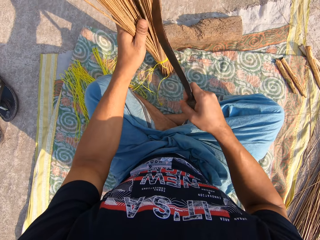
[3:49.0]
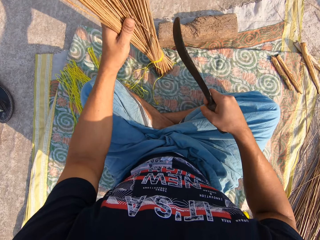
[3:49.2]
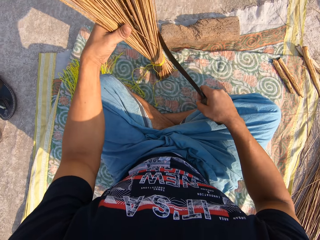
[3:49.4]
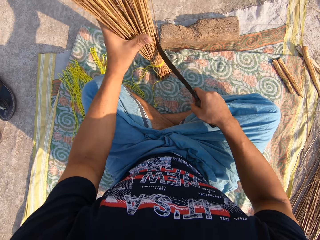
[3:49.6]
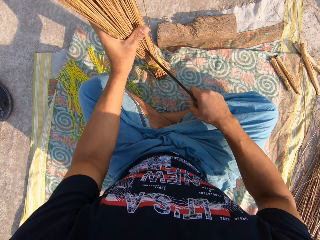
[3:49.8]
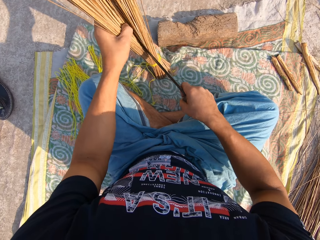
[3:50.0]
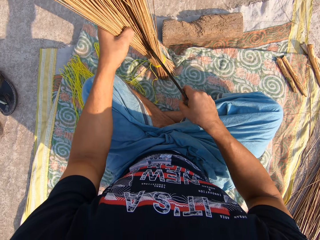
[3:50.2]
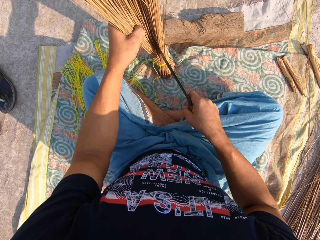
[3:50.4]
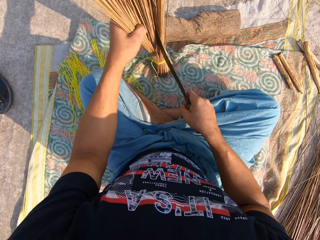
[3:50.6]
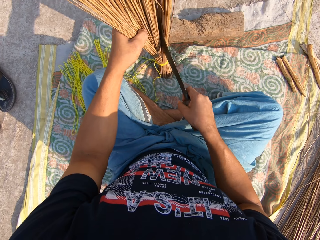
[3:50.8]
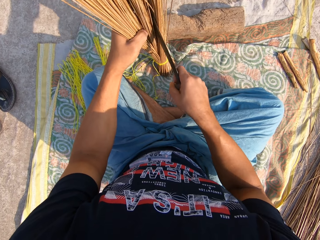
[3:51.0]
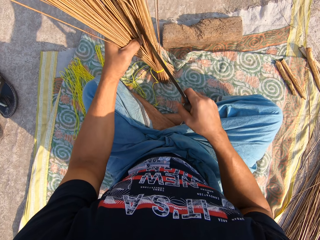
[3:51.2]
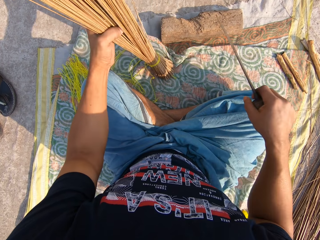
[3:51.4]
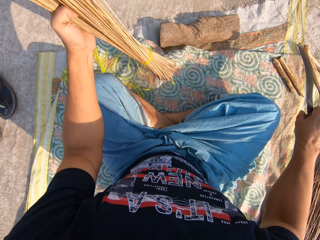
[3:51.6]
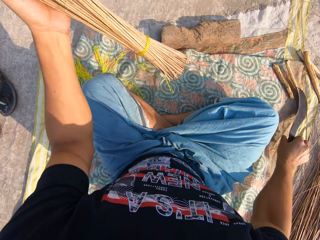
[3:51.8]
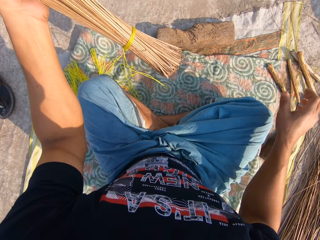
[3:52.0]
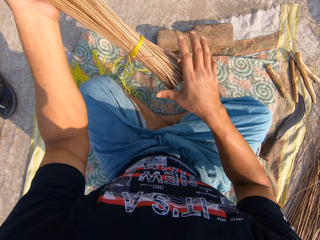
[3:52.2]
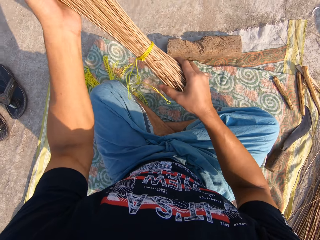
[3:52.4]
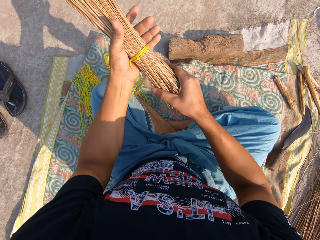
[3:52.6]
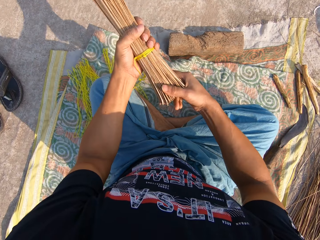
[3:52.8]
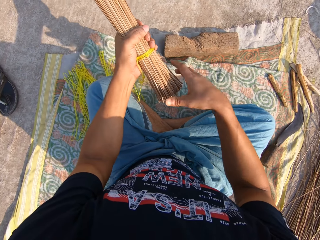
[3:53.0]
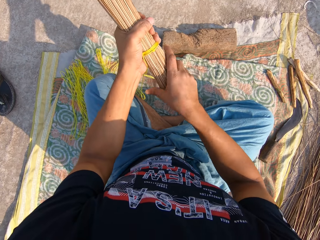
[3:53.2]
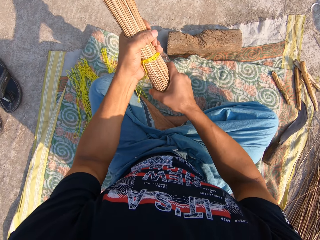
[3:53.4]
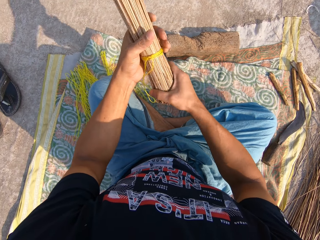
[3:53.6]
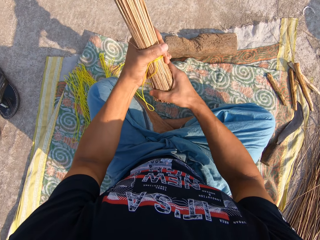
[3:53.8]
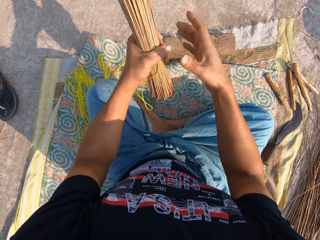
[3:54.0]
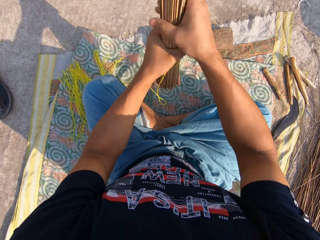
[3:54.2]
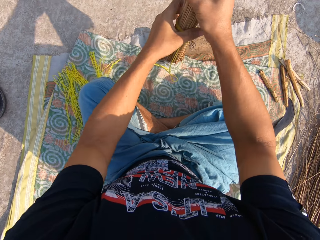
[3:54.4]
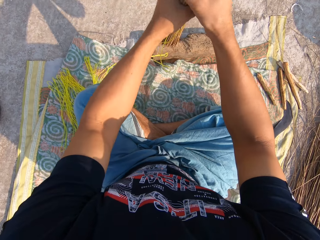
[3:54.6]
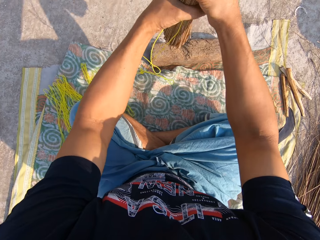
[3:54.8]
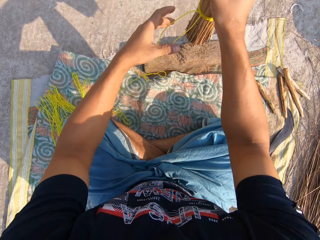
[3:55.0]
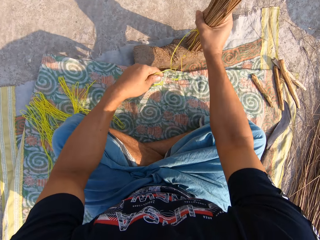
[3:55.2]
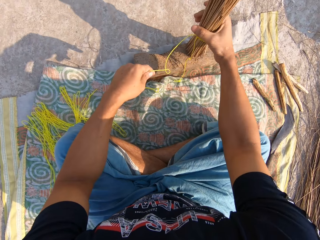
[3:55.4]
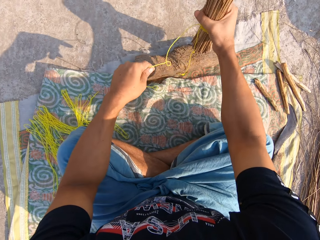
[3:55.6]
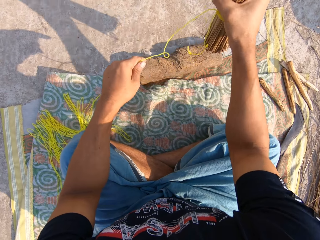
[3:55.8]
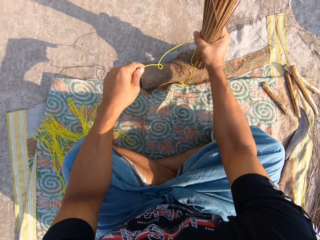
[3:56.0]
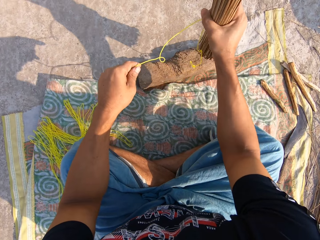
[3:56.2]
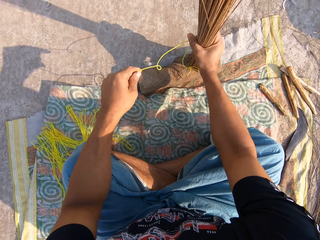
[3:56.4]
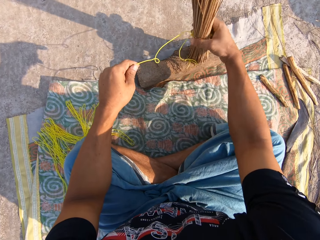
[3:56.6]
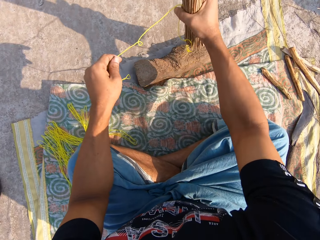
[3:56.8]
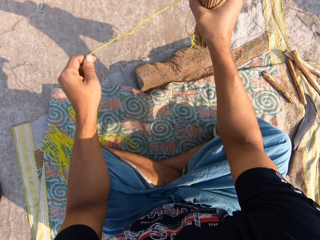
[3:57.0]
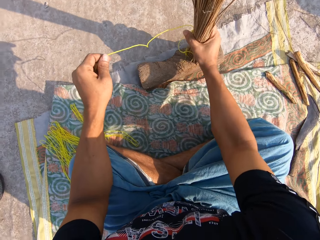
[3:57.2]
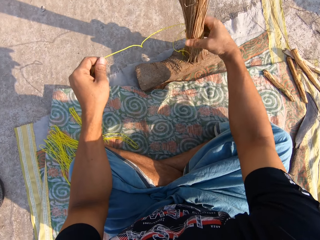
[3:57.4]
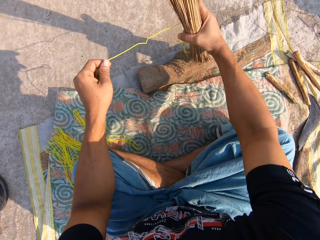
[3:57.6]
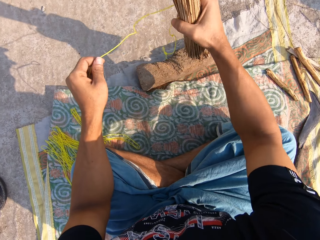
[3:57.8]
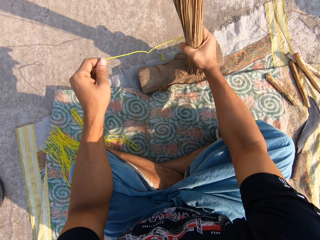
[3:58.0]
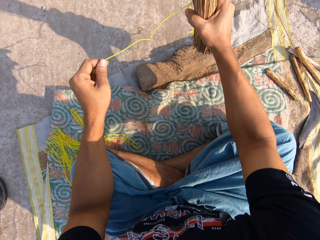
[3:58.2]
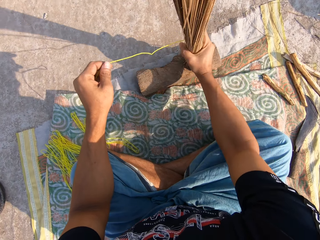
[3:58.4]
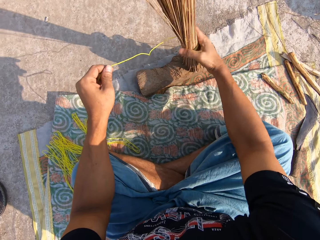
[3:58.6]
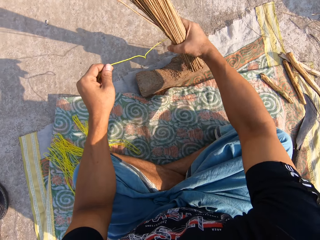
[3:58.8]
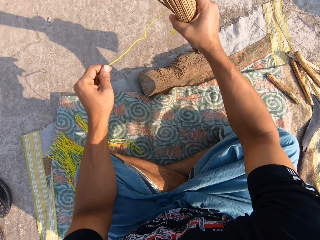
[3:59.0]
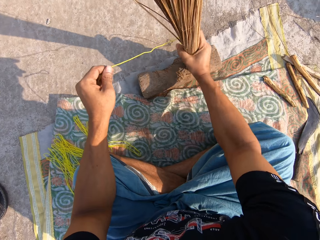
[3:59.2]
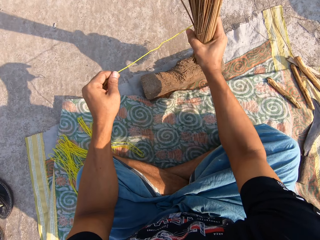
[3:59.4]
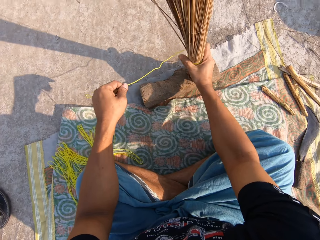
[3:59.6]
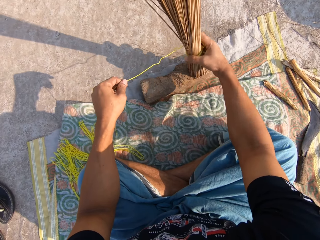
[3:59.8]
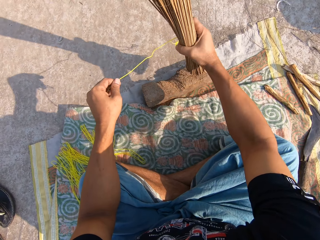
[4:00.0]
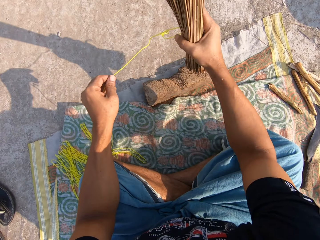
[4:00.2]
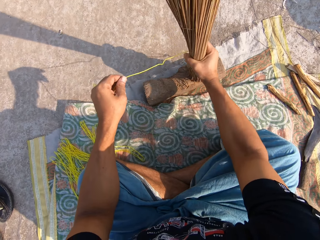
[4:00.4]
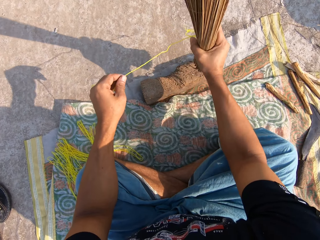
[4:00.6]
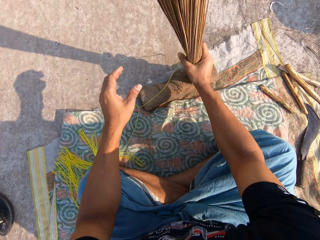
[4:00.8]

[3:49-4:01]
The camera wearer drops the knife on the floor with his right hand. He adjusts the broomsticks with both hands. He hits the broomsticks on the floor or wood with his right hand.

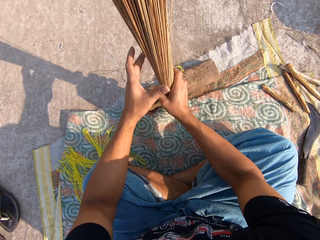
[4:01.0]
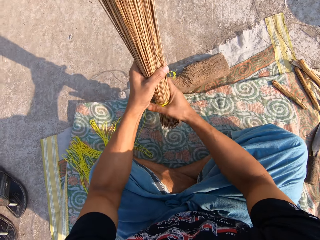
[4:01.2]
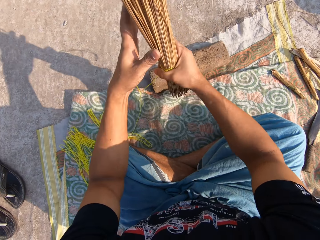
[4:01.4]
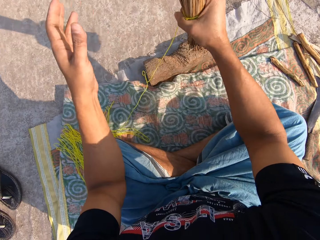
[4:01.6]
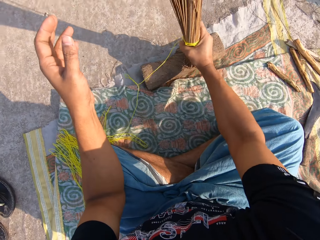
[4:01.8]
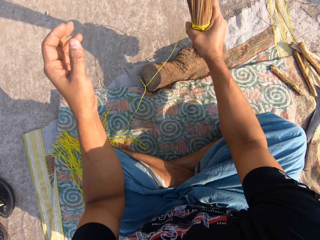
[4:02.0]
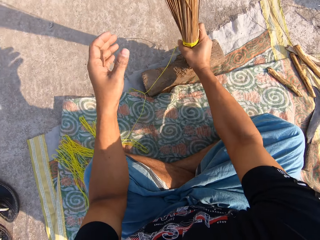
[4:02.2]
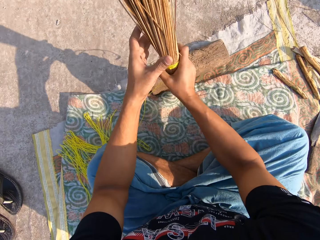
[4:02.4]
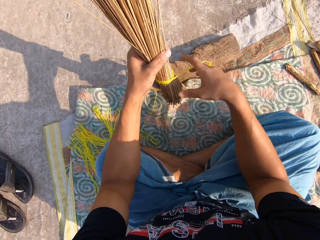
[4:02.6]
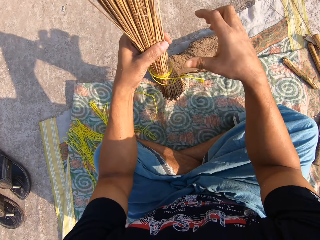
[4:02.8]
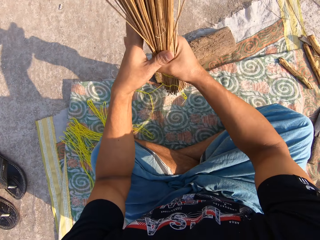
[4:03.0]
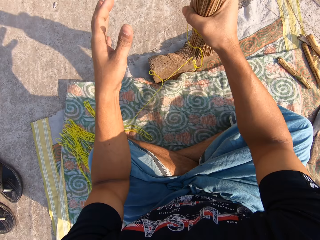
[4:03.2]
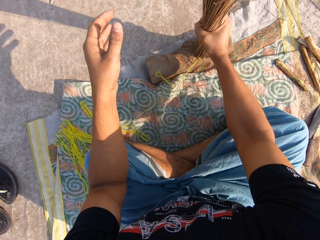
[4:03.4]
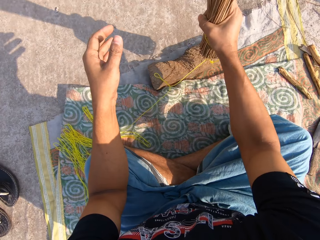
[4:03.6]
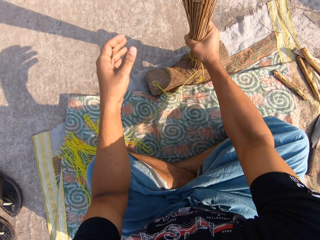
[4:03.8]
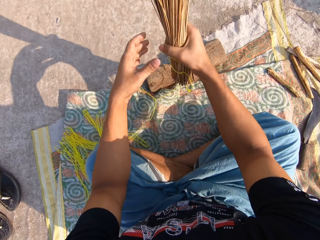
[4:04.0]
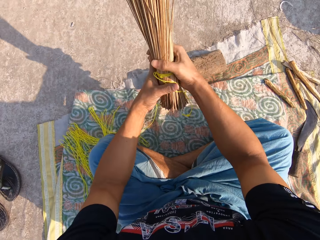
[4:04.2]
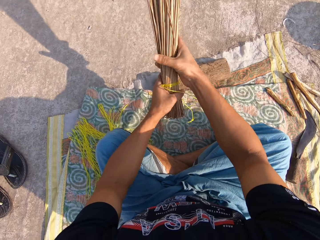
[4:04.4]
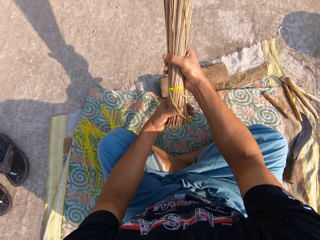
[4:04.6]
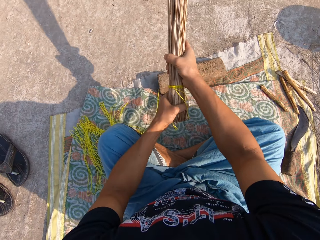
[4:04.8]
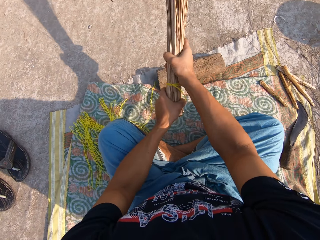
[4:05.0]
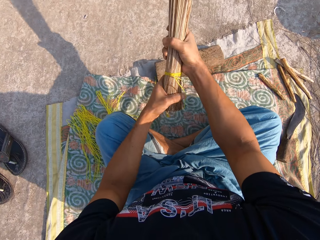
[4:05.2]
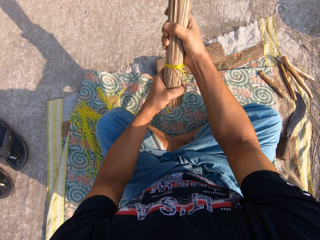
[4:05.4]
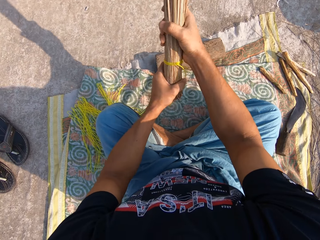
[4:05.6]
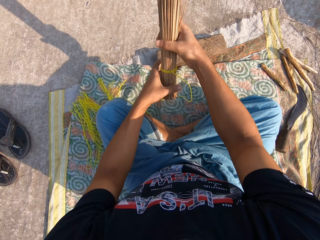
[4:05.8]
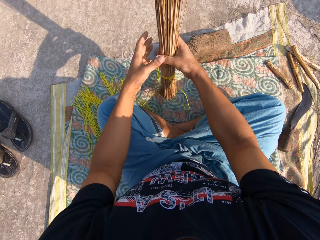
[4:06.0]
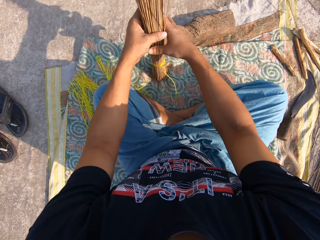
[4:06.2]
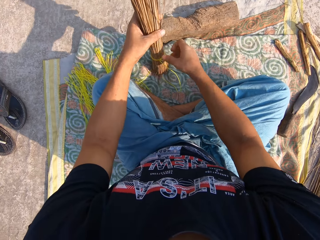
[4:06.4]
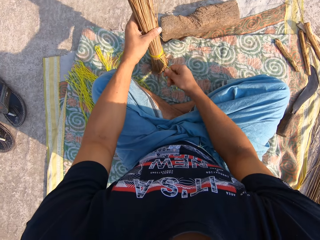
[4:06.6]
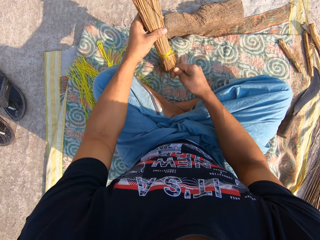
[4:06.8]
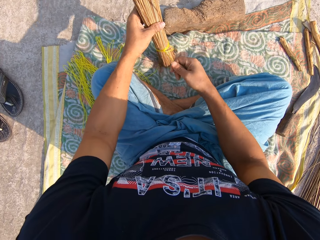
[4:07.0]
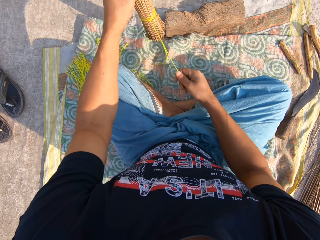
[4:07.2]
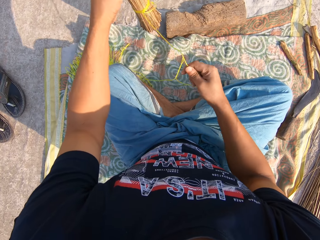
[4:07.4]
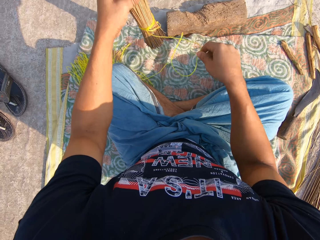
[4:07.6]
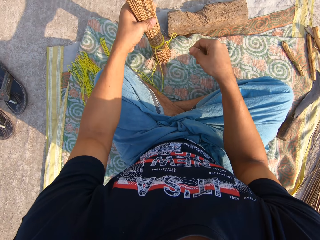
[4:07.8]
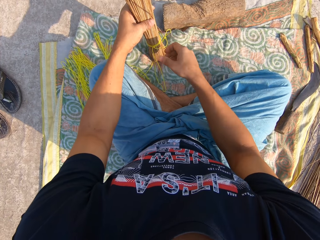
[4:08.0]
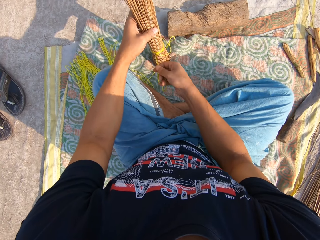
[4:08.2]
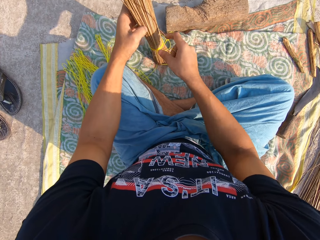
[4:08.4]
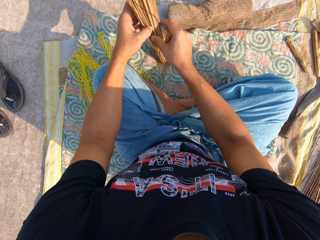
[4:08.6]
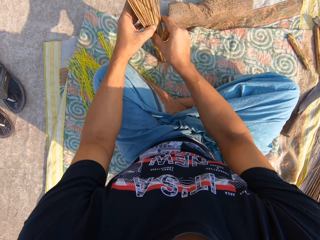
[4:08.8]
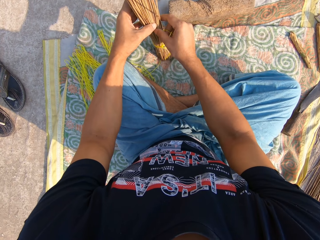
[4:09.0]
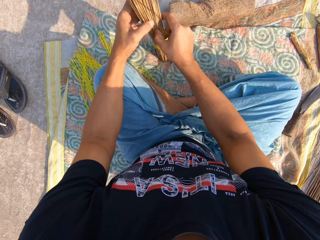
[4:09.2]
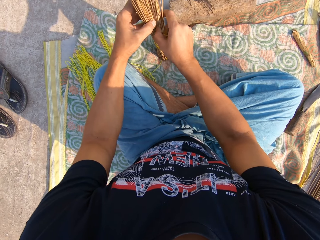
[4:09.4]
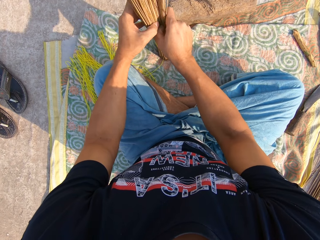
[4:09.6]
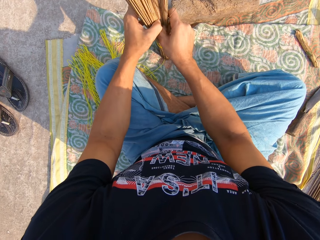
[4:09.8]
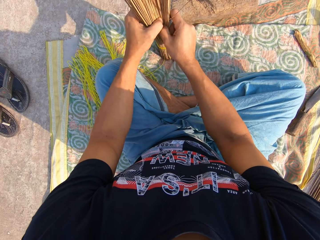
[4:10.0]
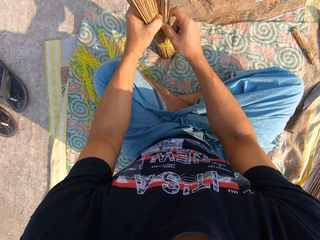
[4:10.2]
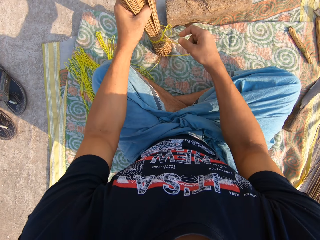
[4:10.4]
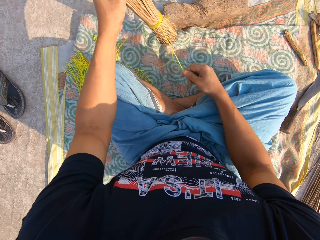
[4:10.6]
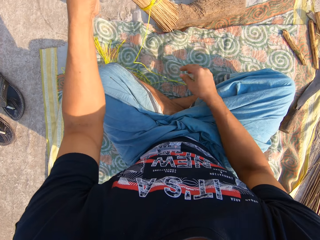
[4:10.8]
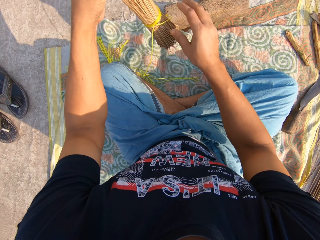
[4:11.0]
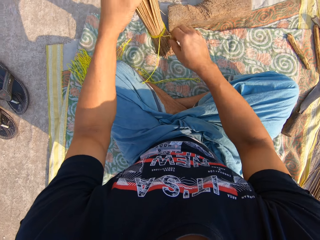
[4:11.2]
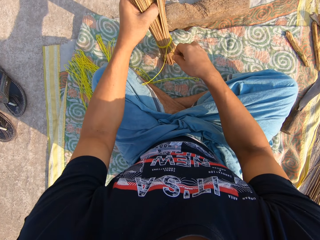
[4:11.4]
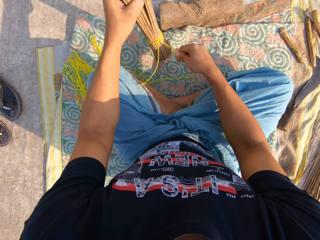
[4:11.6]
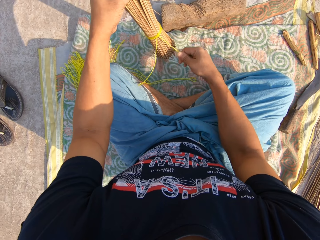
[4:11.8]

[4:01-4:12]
The camera wearer adjusts the broomsticks with both hands. He ties the broomsticks with the rope attached to it with his right hand. He adjusts the rope. He adjusts the broom sticks.
